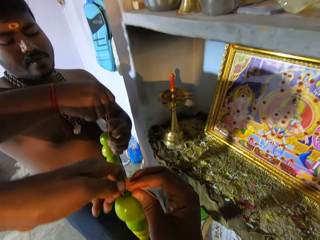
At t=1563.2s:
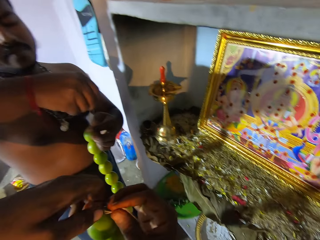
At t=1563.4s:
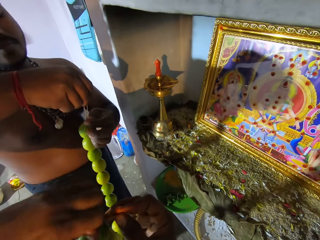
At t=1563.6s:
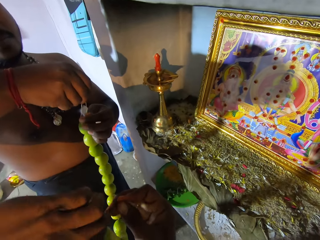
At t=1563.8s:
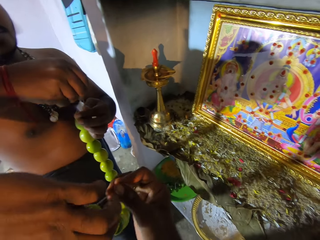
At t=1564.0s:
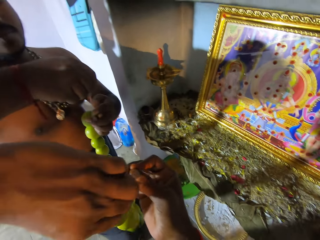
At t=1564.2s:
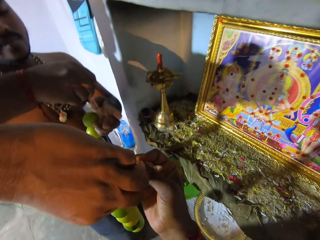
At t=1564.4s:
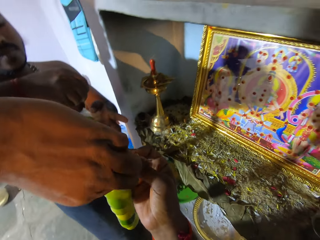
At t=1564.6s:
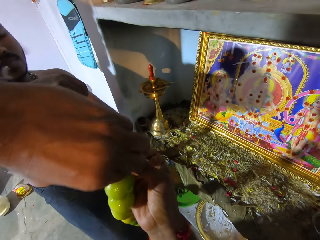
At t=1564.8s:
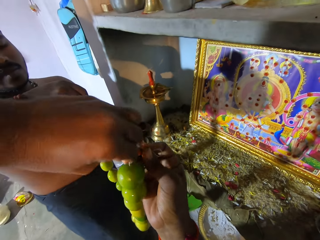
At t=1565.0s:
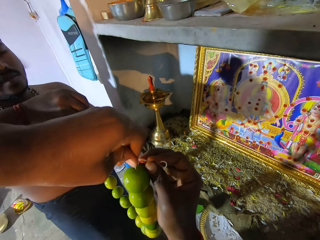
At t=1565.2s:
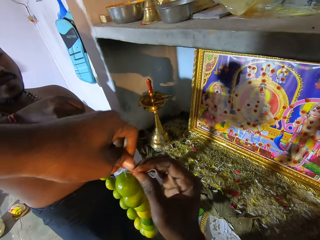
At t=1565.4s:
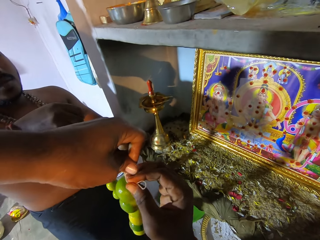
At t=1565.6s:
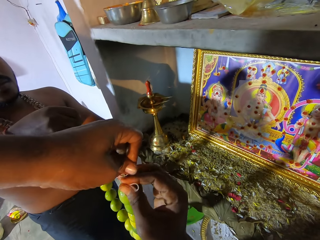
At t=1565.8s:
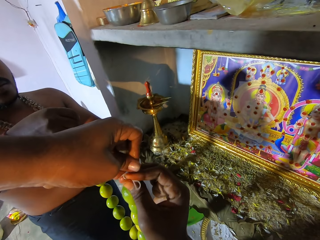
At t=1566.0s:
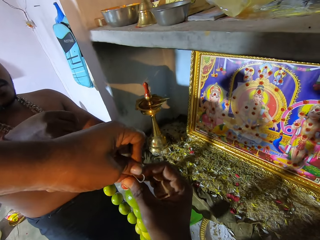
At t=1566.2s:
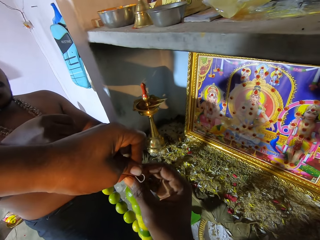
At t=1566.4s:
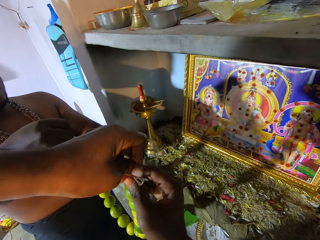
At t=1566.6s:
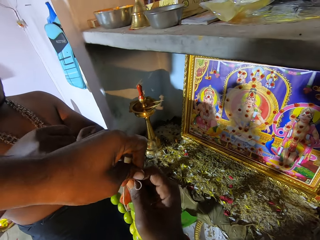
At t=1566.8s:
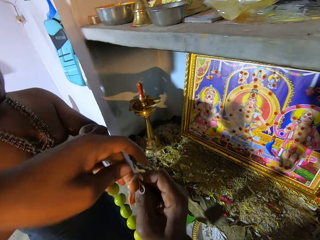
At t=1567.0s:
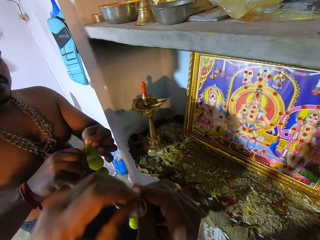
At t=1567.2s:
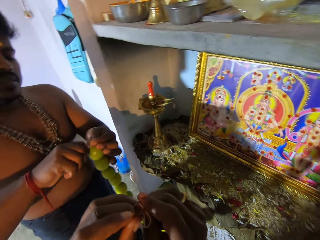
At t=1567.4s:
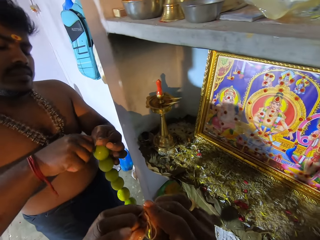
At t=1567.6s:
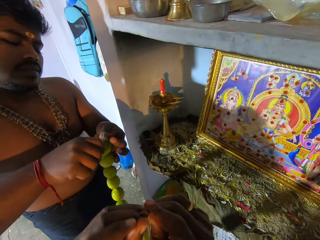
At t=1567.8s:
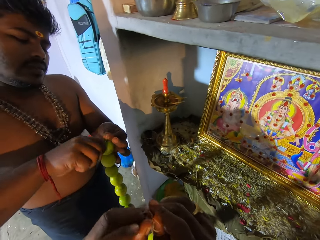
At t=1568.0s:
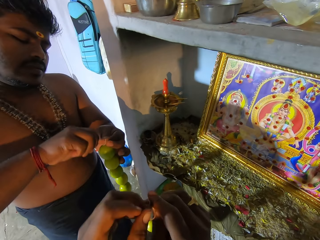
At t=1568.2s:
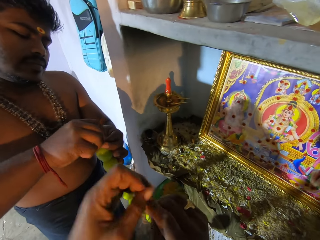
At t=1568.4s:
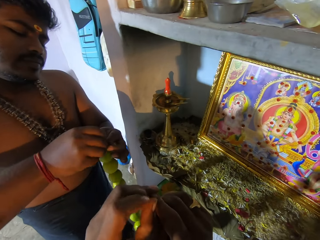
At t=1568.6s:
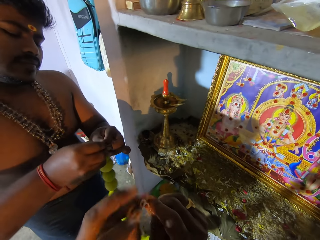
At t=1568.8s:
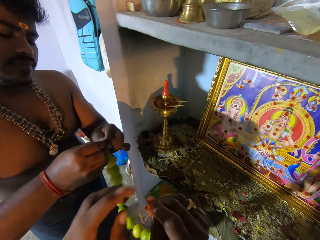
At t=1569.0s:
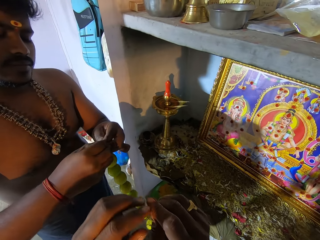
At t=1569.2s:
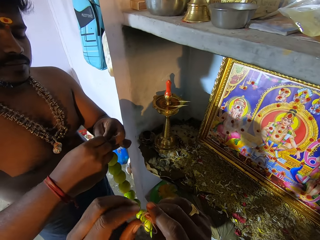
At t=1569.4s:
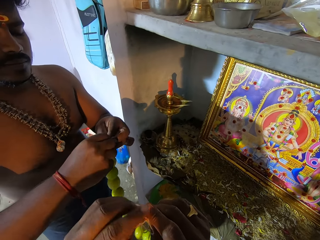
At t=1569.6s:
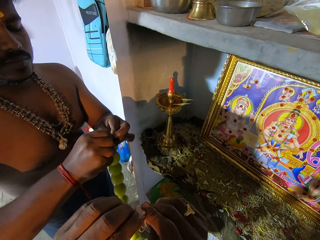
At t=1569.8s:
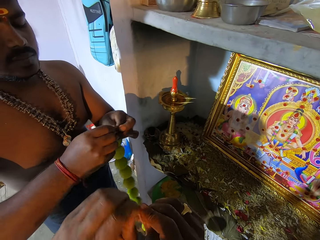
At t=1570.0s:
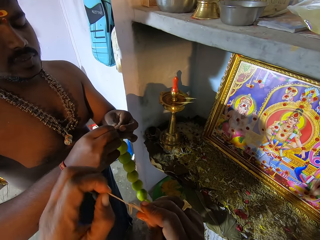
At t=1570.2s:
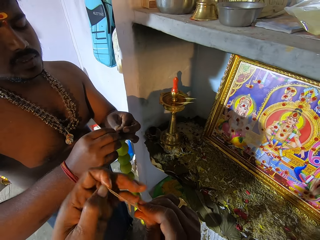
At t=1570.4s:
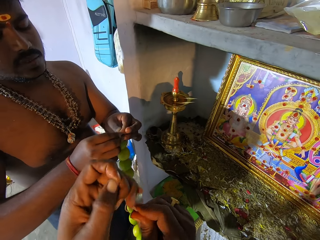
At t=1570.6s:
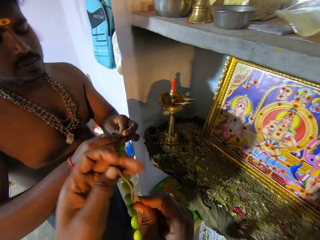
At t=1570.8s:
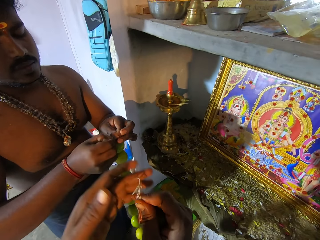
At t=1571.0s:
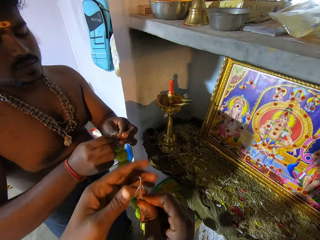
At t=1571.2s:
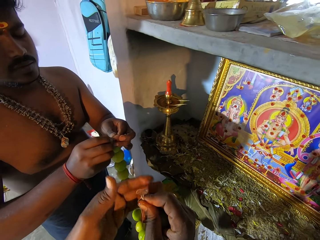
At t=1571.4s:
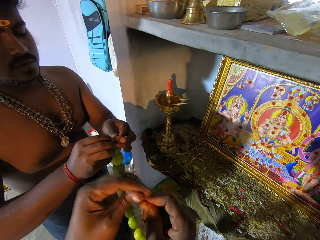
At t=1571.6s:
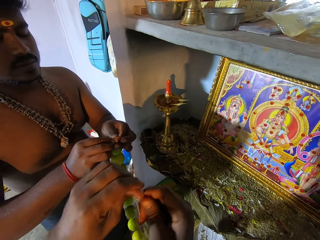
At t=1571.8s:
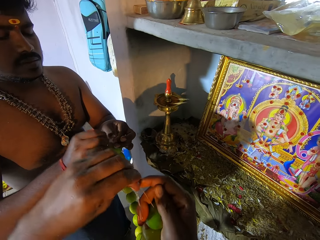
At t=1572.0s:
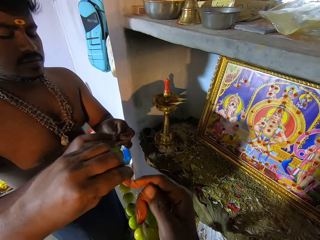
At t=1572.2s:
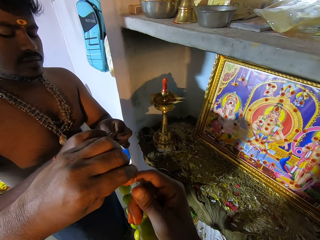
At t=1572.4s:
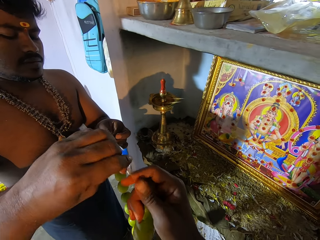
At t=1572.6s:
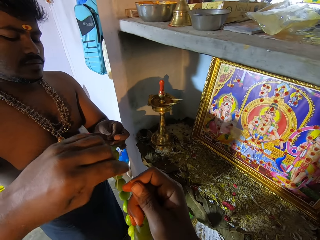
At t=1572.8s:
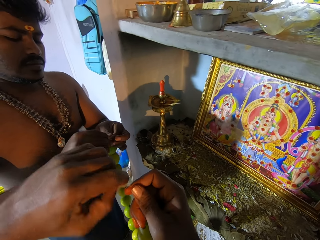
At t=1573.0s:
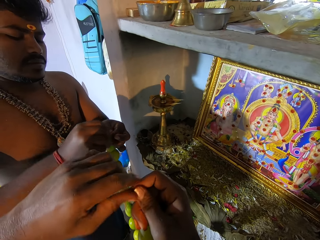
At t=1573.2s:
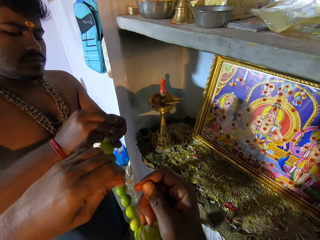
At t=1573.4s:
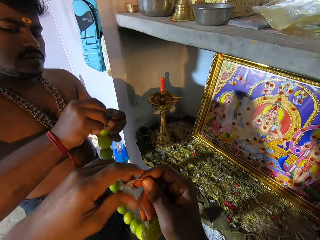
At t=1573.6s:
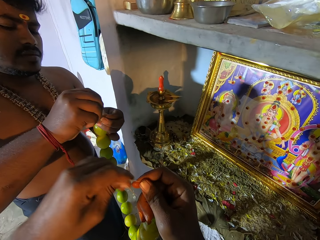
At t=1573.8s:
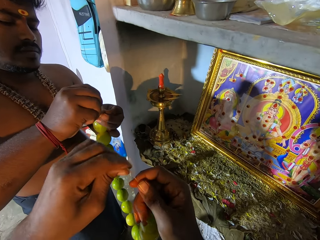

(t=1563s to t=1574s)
The camera wearer adjusts a thread on a fruit necklace. A man adjusts the thread on the fruit necklace. The camera wearer adjusts the thread on the fruit necklace.

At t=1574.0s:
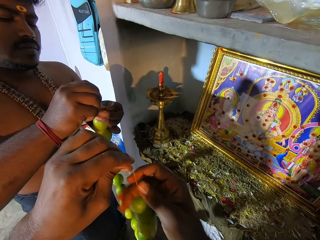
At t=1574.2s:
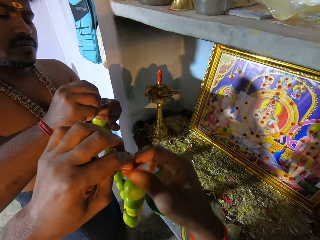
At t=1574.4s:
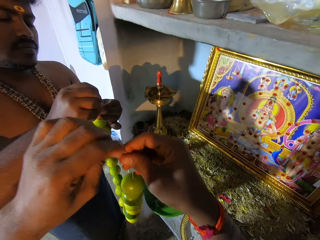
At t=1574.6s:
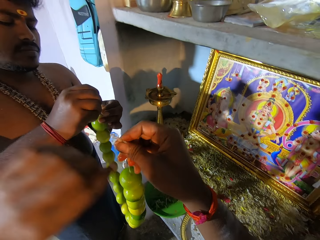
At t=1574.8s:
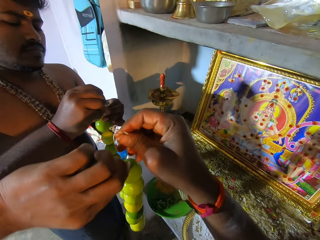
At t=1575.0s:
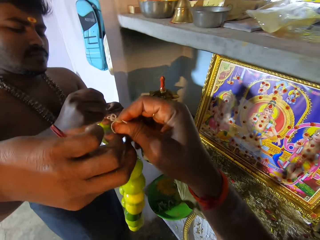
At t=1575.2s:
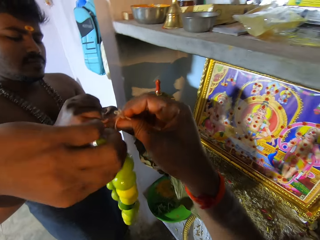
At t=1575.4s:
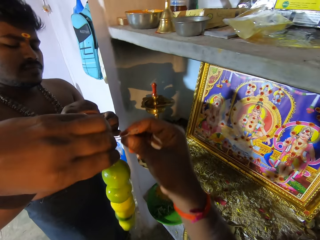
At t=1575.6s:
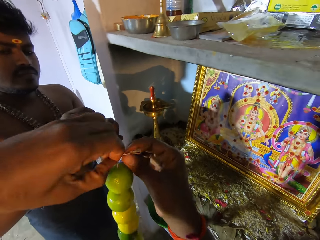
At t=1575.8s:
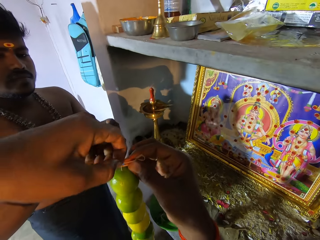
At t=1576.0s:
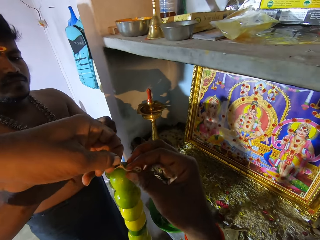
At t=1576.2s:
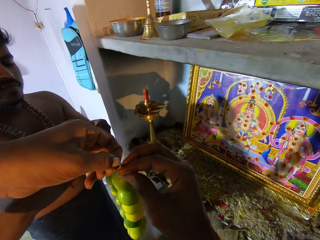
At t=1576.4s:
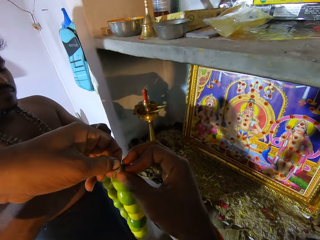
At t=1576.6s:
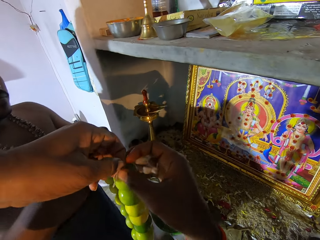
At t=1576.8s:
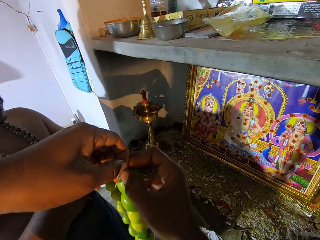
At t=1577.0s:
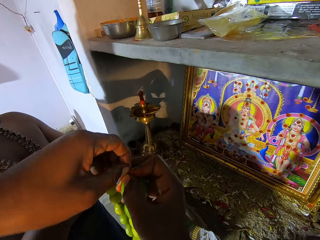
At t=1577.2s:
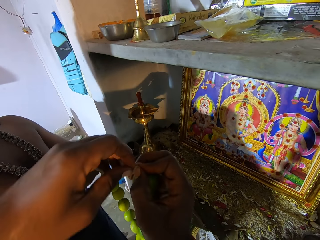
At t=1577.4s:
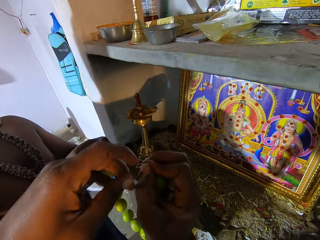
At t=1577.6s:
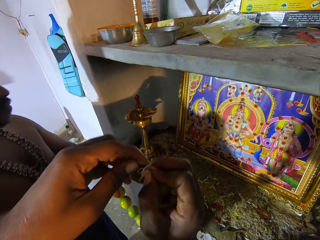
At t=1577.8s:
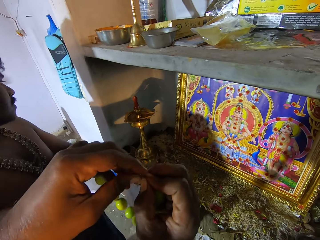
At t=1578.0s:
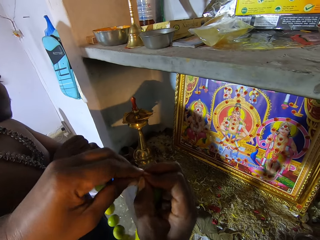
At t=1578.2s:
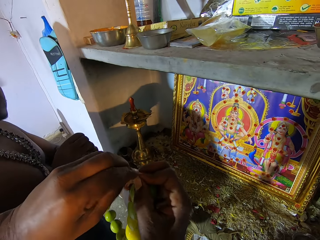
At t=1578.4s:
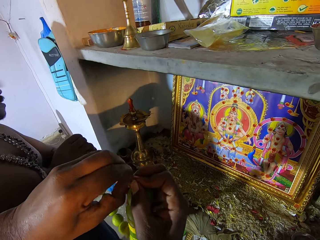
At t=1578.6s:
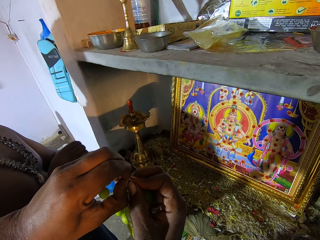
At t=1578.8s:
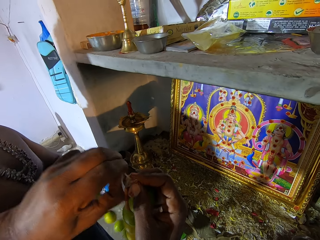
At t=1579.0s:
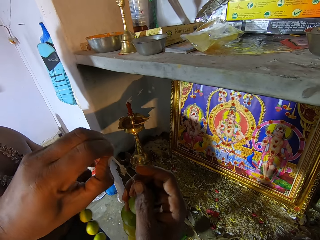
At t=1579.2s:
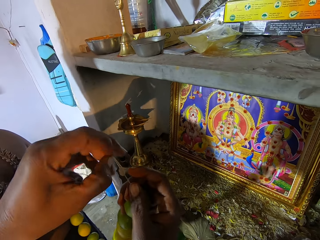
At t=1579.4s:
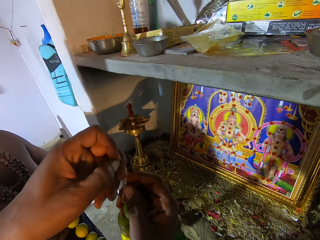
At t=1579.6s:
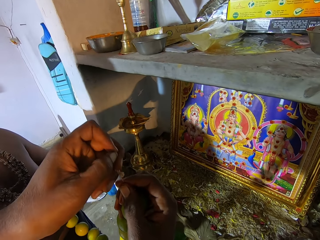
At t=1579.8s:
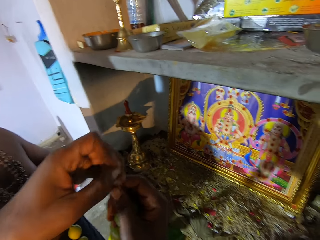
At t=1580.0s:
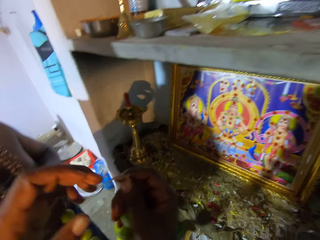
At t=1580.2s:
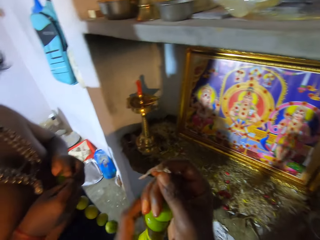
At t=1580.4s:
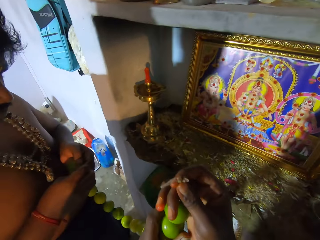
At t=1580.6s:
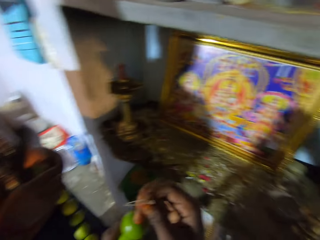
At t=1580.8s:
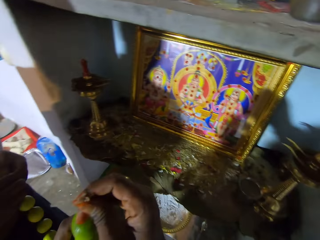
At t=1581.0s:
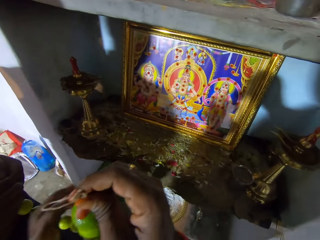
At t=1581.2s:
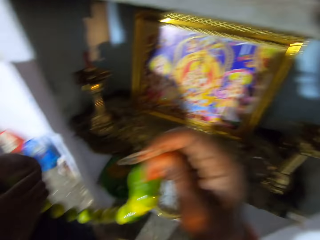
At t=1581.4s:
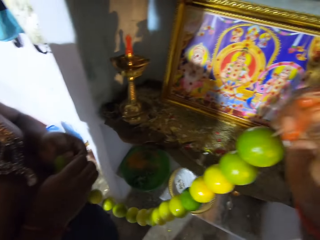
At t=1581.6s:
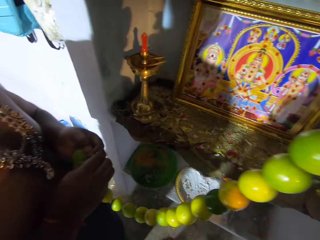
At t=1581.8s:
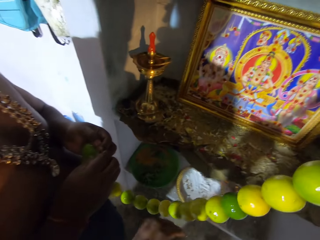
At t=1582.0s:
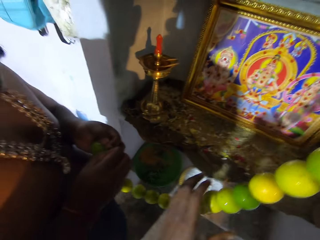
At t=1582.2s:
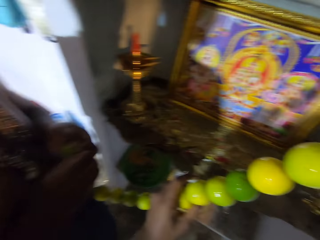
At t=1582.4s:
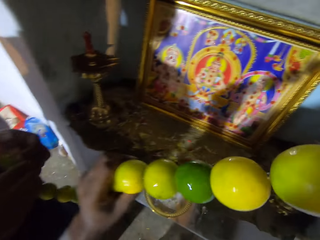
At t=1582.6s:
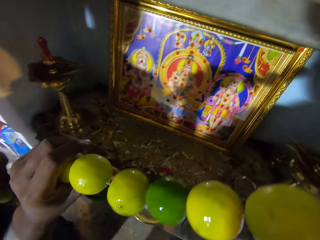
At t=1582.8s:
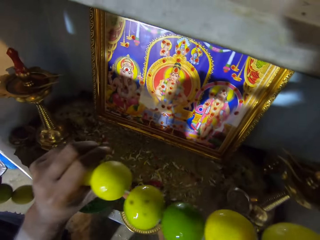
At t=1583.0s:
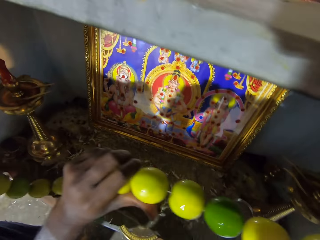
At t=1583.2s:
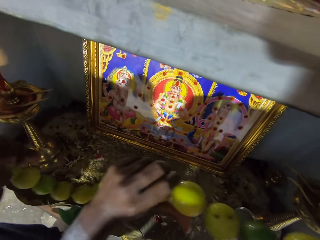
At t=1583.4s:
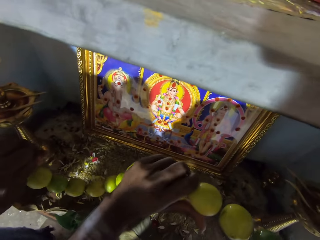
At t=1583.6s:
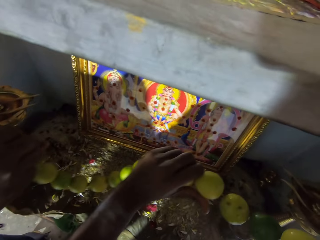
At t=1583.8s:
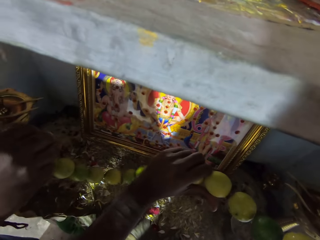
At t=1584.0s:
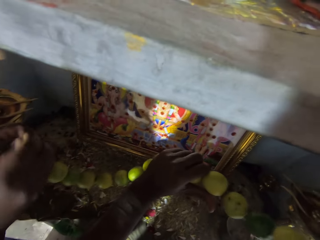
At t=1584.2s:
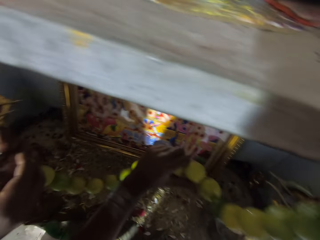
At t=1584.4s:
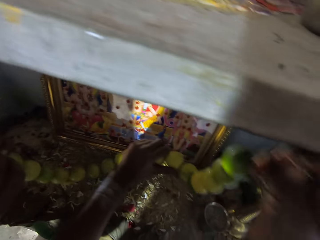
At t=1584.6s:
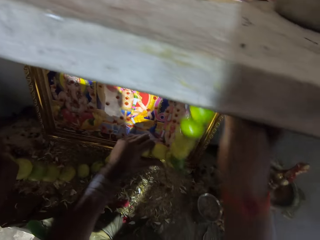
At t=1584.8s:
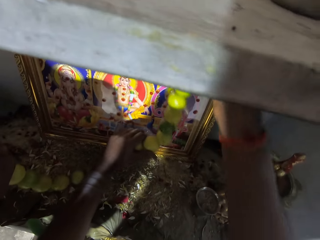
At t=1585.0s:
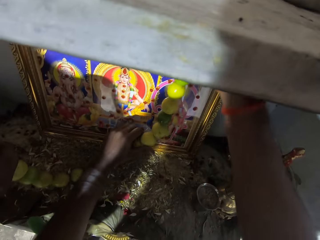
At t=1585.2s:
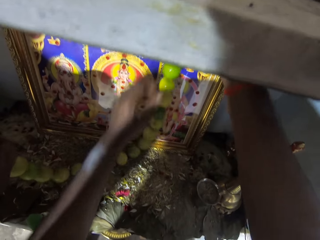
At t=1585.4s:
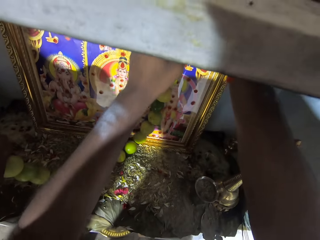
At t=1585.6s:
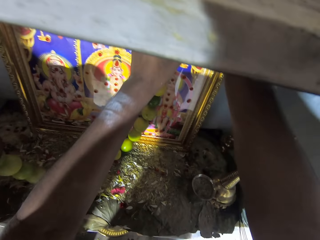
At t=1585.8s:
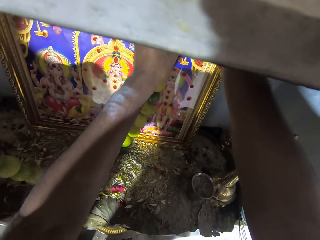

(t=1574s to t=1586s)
A man adjusts a thread on a chain. Another man interacts with the first man. The camera wearer adjusts the thread on a fruit necklace. The camera wearer and a person hang the string on a picture frame. The camera wearer turns around a room.
